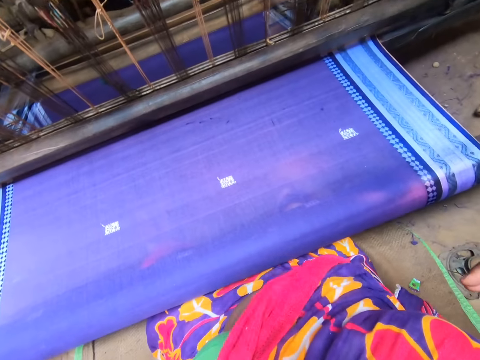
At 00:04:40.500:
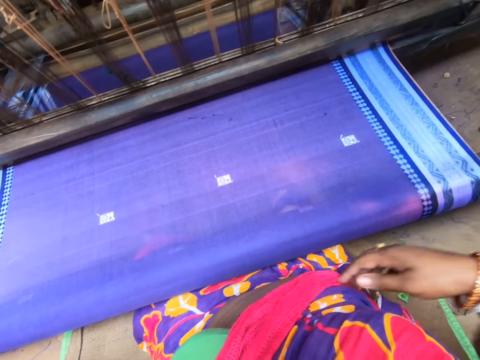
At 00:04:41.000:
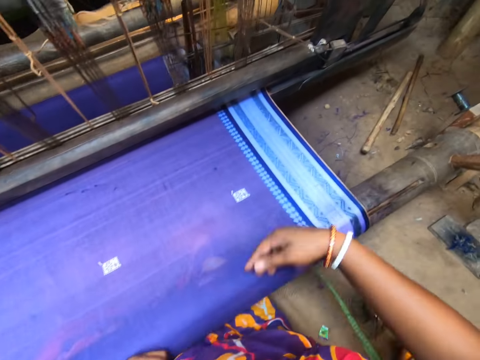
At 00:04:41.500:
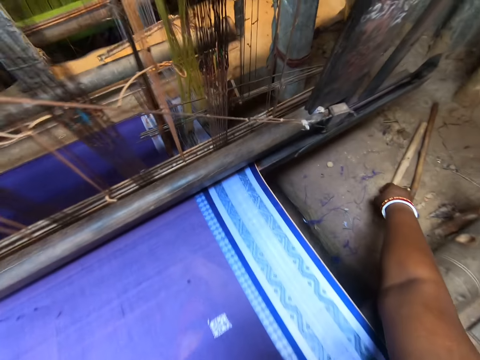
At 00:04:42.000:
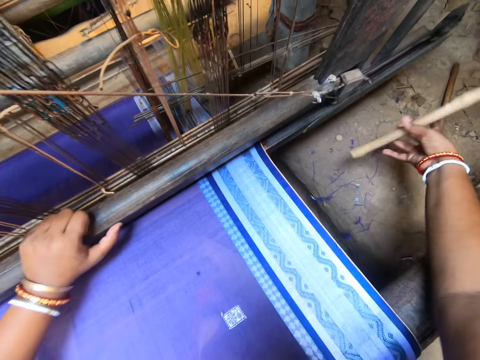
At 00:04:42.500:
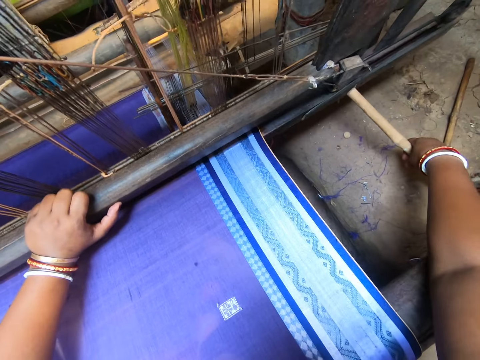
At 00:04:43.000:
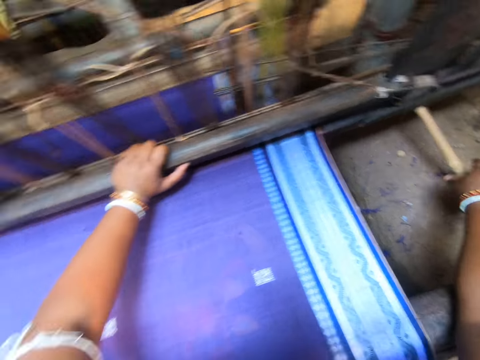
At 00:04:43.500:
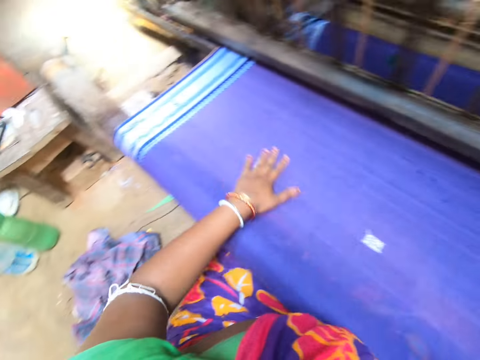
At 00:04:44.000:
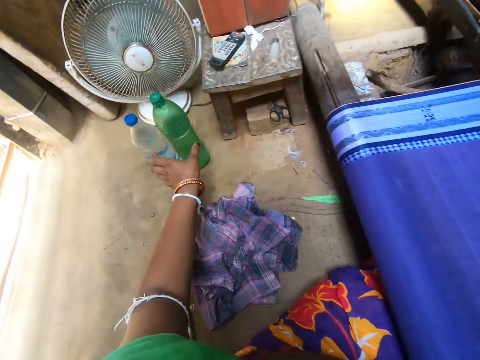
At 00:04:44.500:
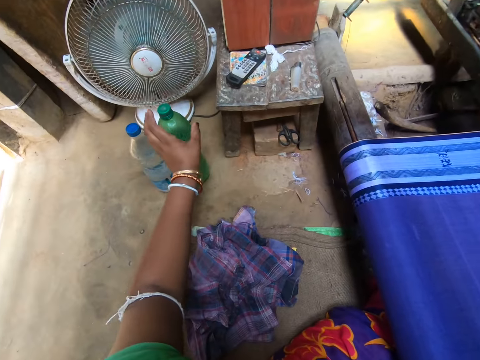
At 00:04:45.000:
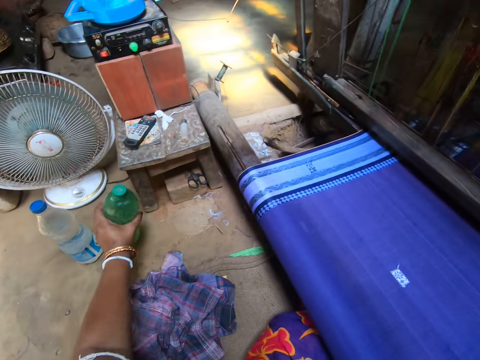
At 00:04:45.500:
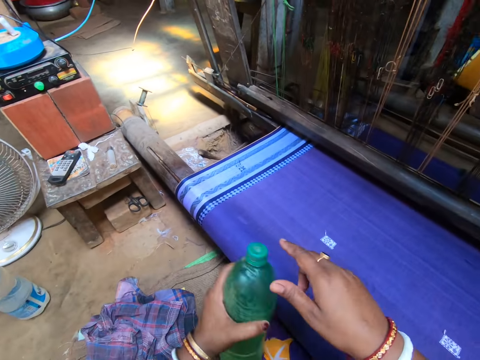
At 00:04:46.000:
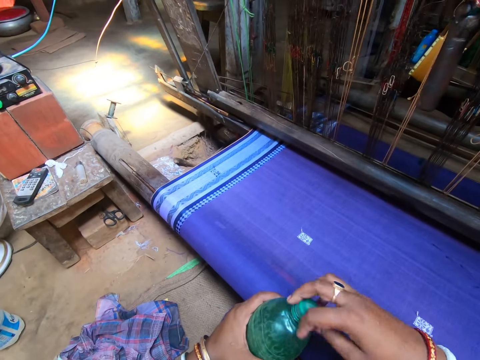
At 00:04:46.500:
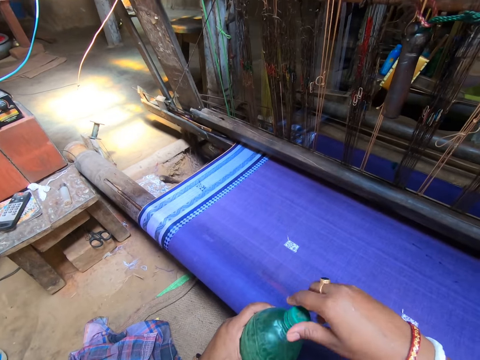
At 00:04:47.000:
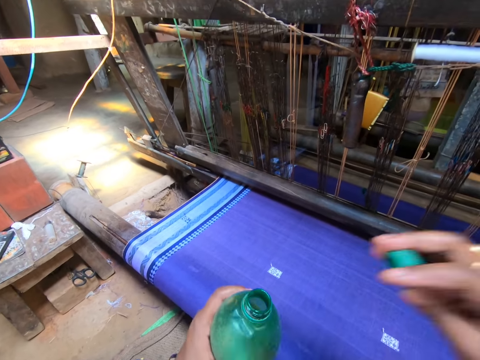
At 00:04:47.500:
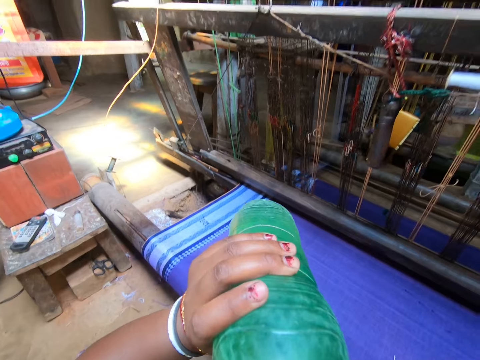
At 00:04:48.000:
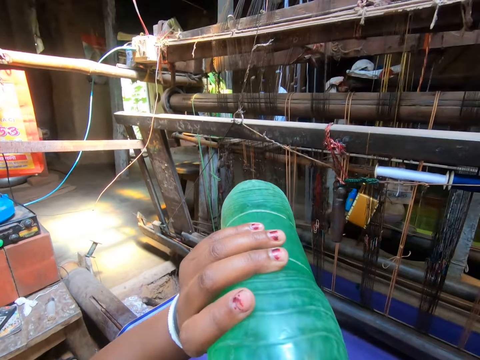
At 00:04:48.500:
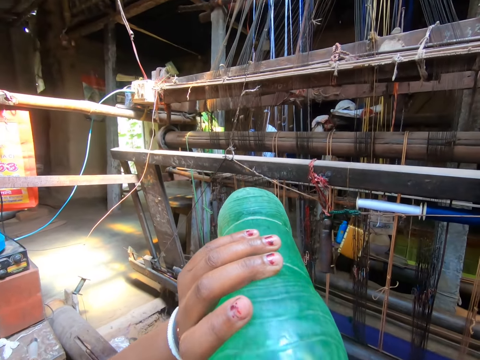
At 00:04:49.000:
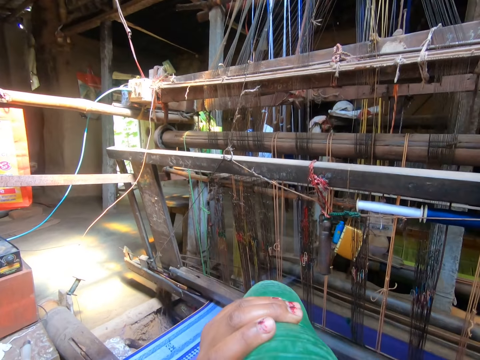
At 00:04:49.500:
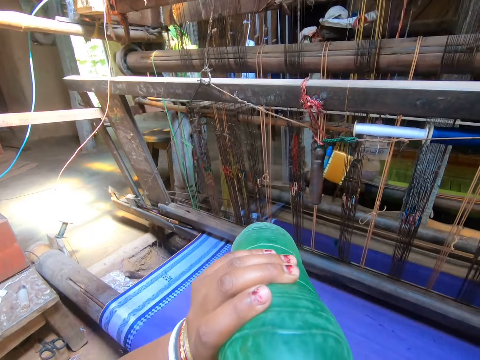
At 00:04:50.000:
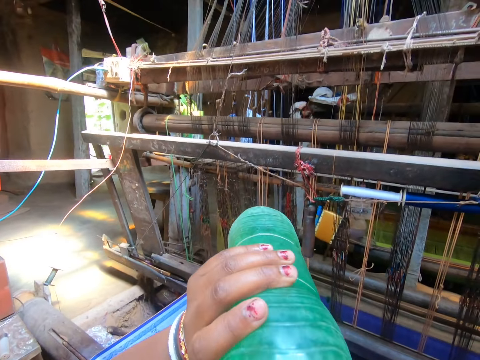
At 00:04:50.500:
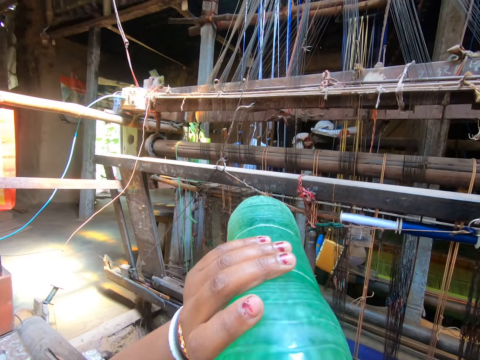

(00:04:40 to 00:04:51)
The camera wearer looks around a room. She picks up a stick from the floor with her right hand. She adjusts a piece of wood on a machine. She picks up a bottle of water from the floor with her left hand. She opens the green bottle with her right hand. She drinks from the bottle.

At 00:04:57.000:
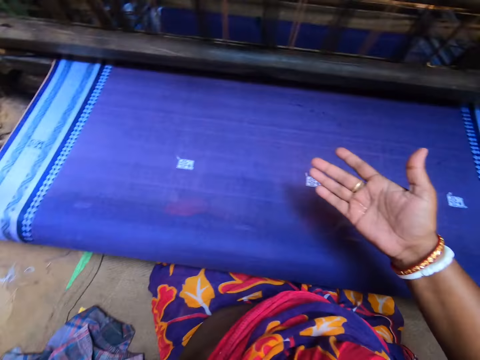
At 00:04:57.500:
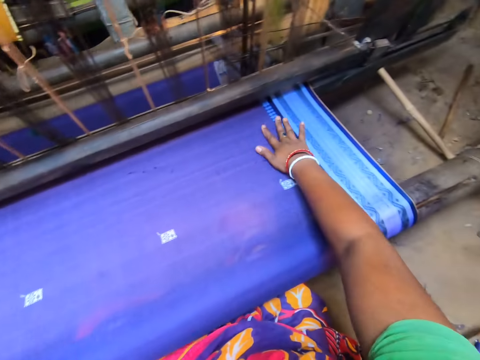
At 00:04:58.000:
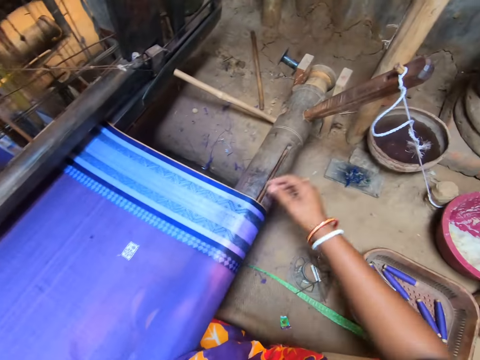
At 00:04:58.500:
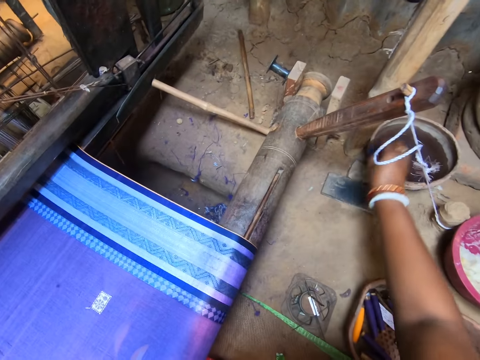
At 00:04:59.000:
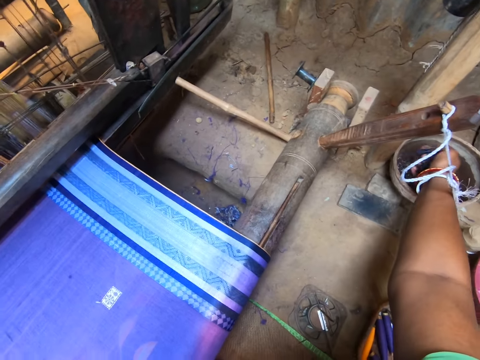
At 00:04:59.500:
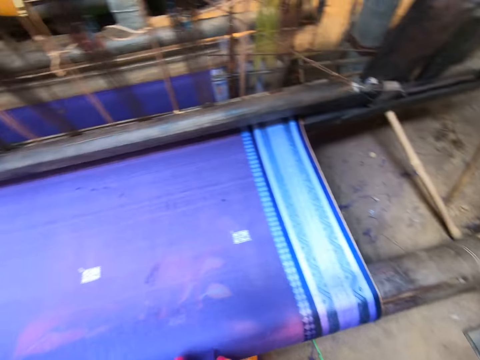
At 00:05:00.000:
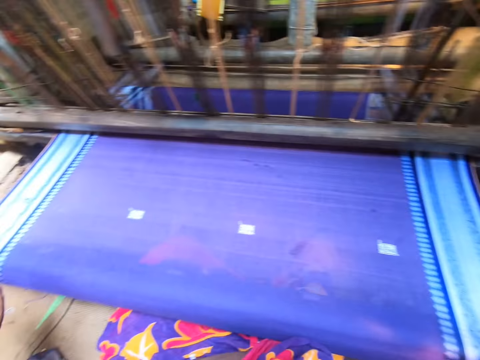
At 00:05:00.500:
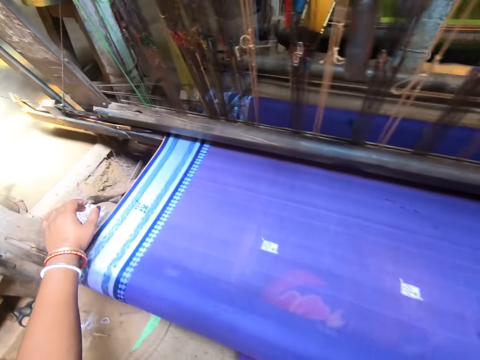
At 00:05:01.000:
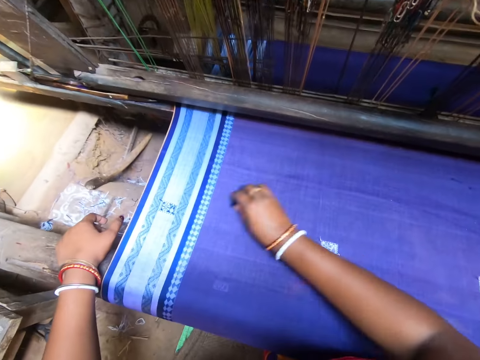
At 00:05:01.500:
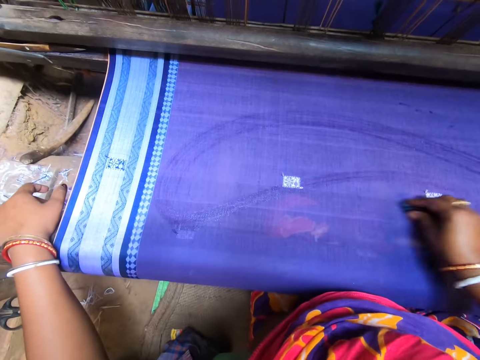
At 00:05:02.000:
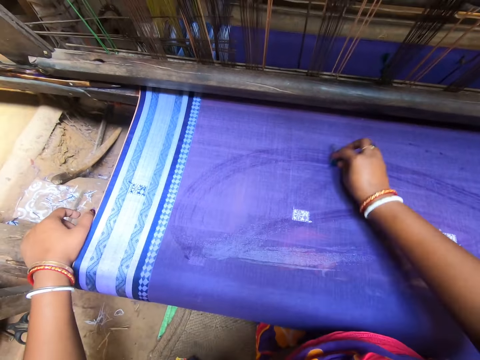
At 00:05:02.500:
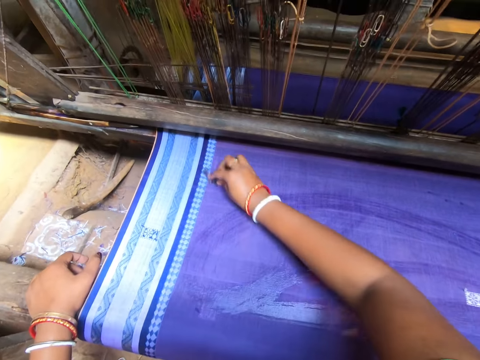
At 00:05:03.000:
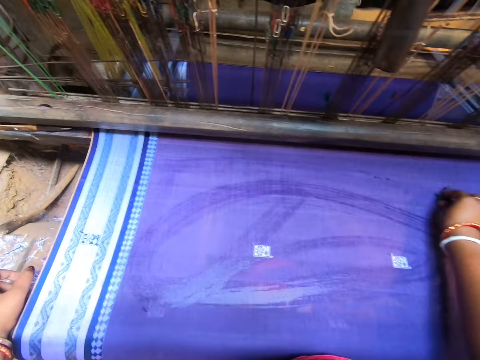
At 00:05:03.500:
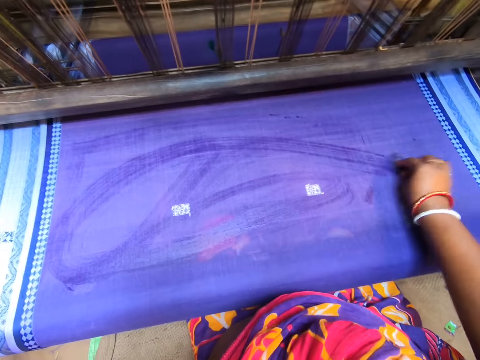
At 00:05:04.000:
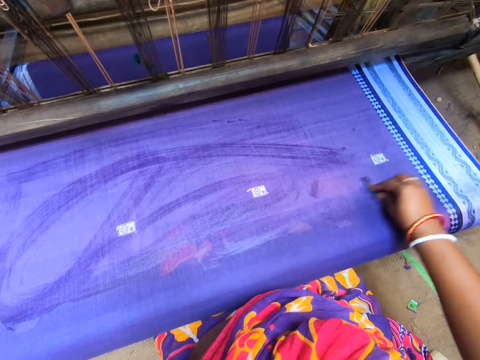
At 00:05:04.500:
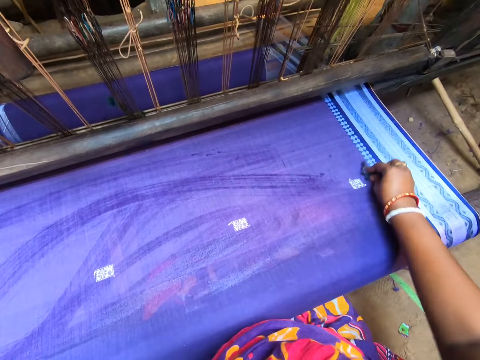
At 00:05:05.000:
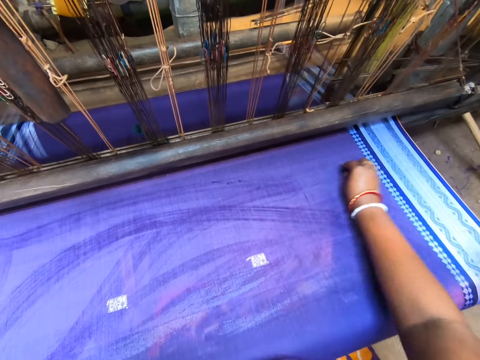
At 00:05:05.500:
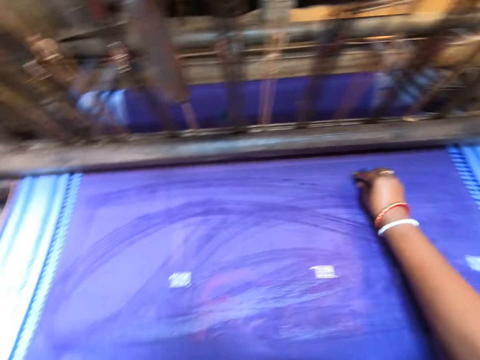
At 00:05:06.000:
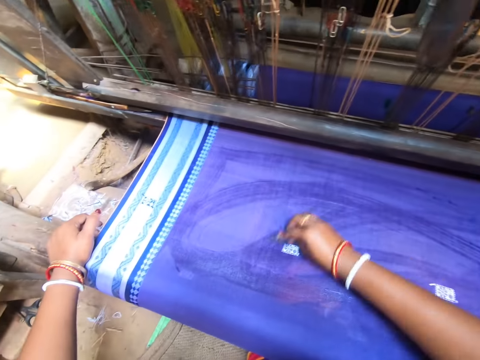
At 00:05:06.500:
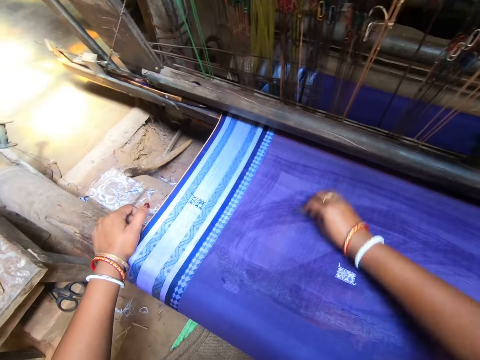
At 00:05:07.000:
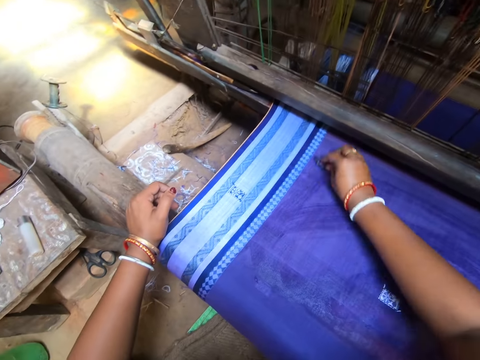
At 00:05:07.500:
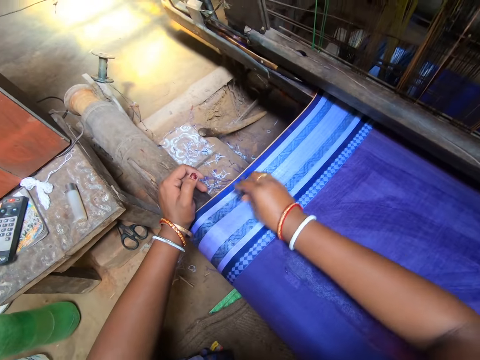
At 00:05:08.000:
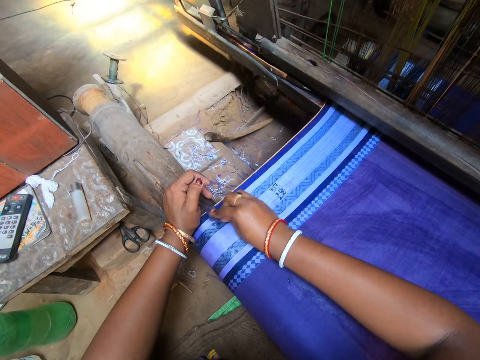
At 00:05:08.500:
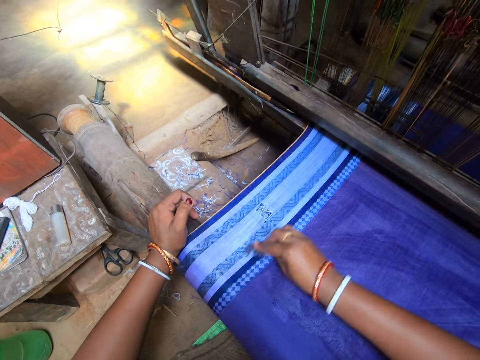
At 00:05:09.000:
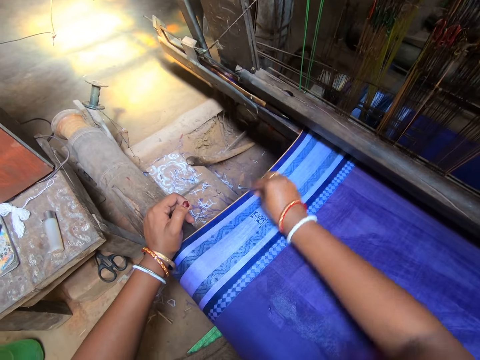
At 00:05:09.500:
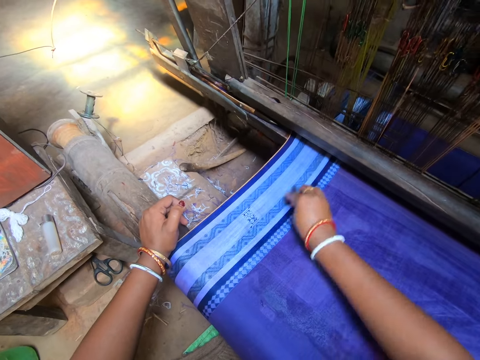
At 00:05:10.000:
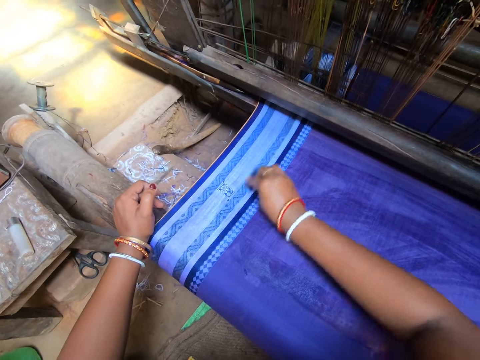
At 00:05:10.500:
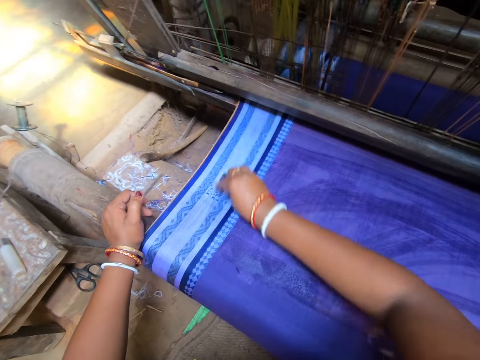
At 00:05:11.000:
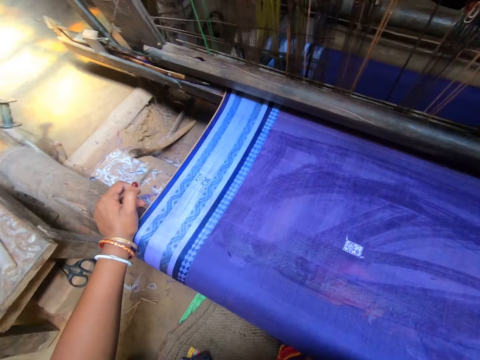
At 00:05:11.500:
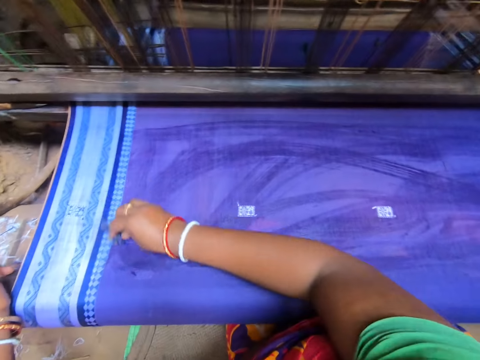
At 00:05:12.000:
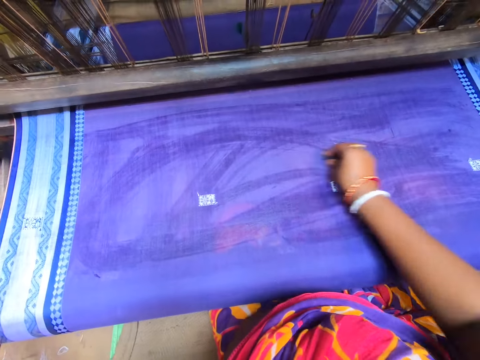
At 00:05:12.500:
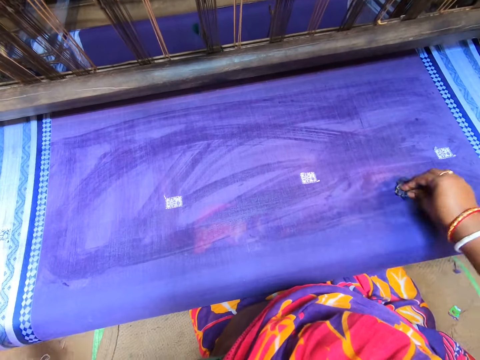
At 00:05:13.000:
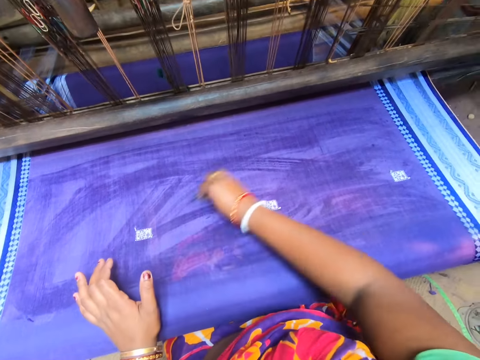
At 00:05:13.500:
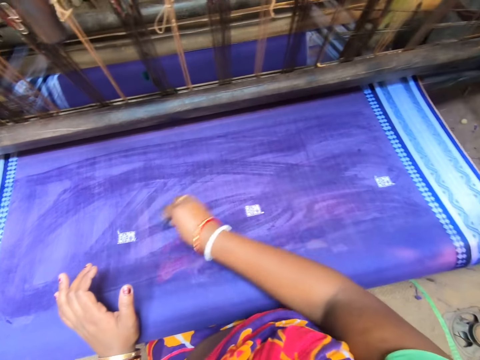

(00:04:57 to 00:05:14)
The camera wearer rubs her right hand on a fabric on the weaving machine. She picks up a sponge from the floor with her right hand. She puts the sponge into water in a container on the floor with her right hand. She places her left hand on the weaving machine. She rubs the fabric with the sponge with her right hand. She applies something on the cloth.
